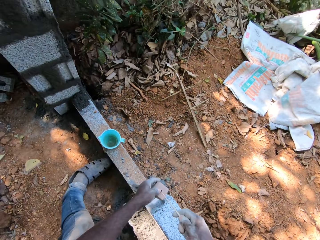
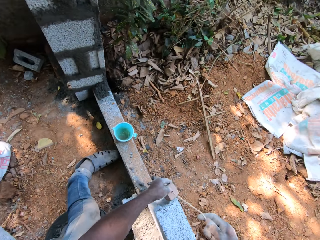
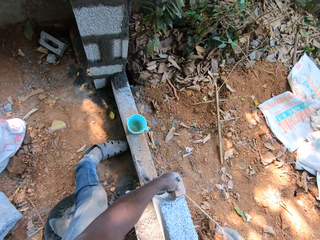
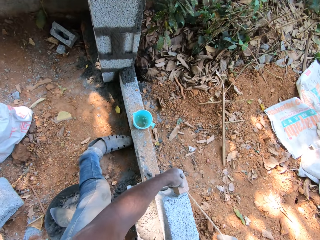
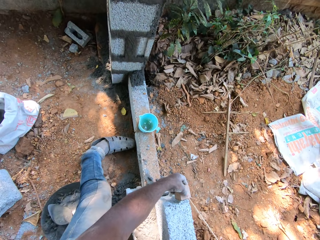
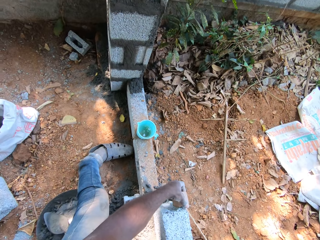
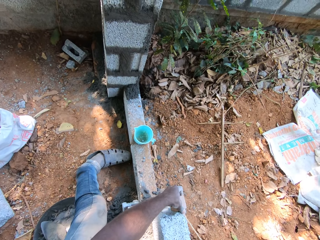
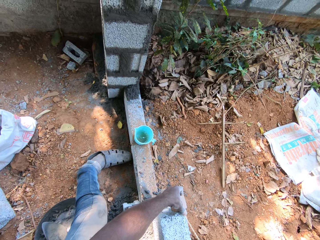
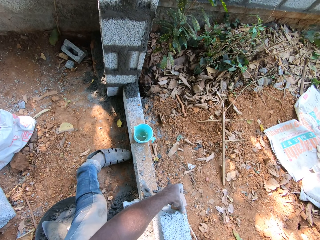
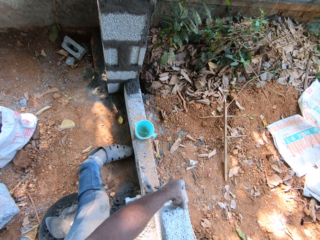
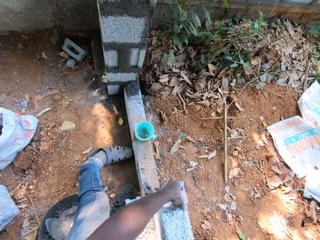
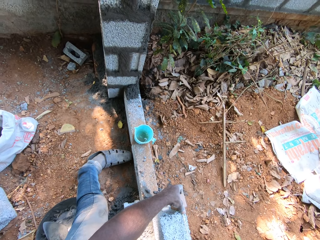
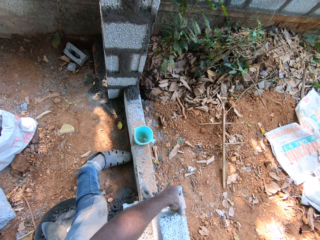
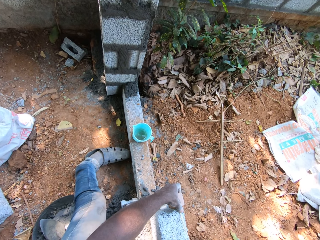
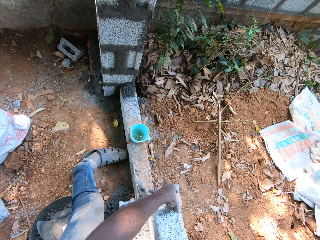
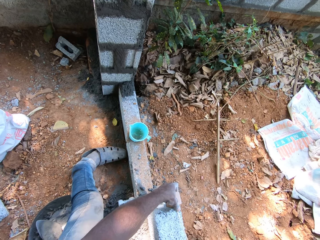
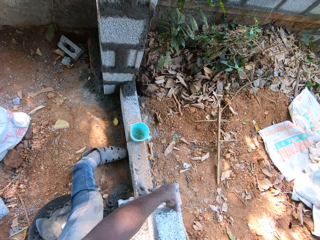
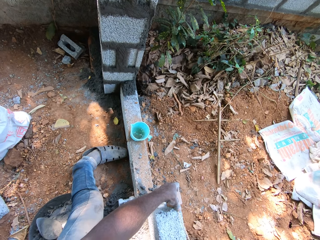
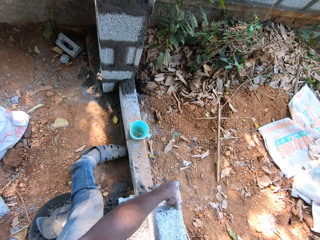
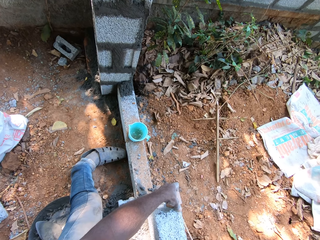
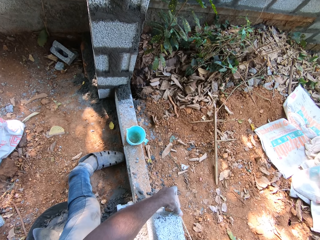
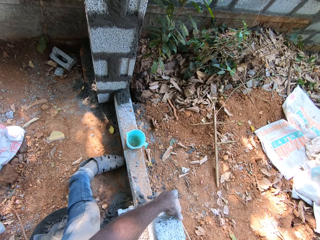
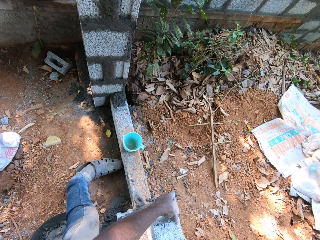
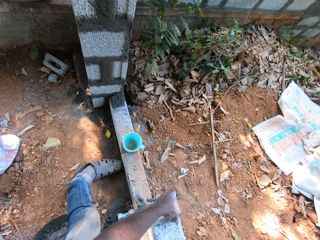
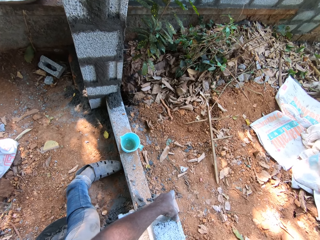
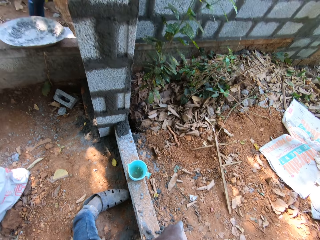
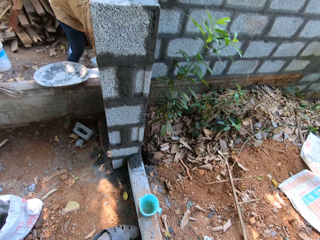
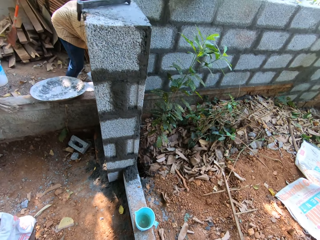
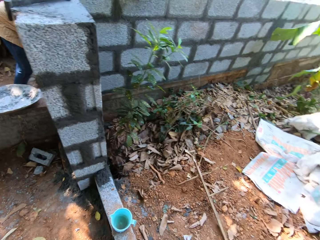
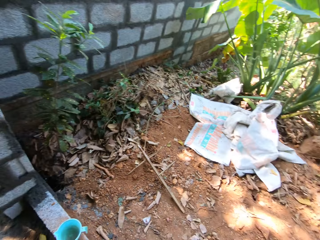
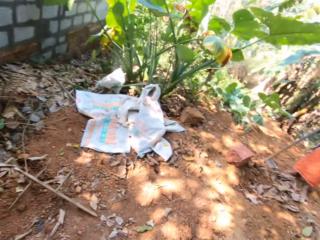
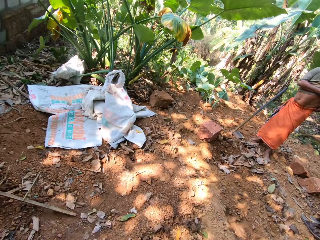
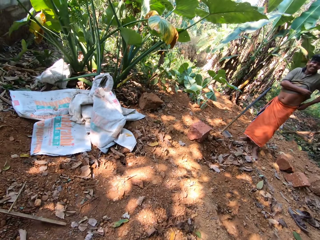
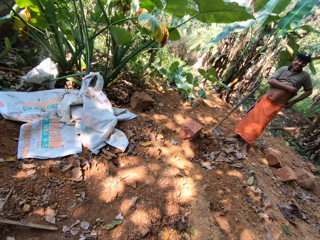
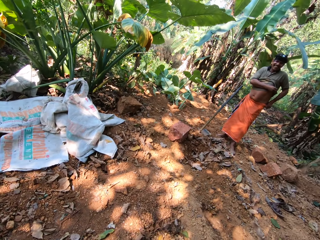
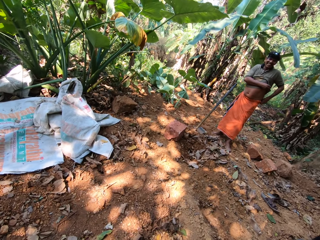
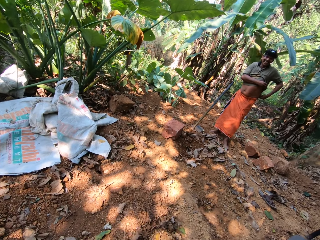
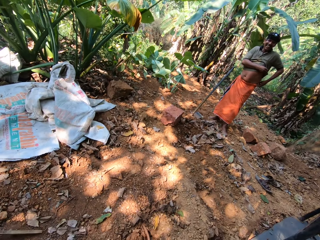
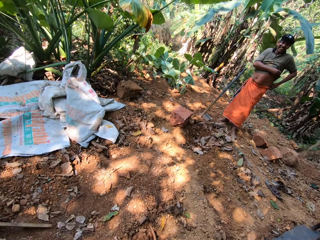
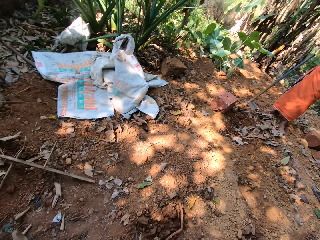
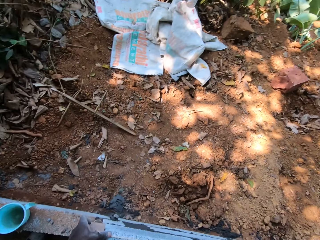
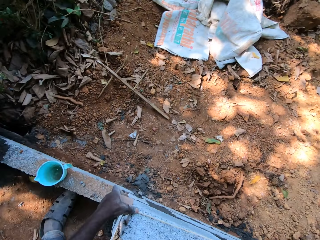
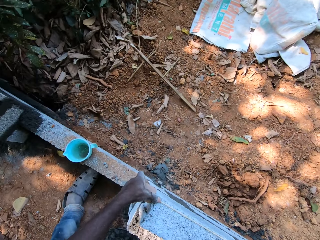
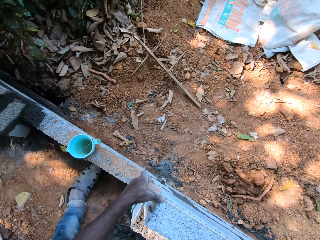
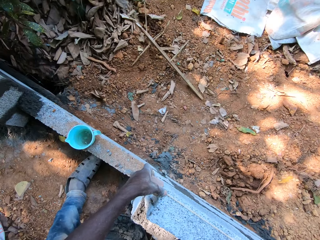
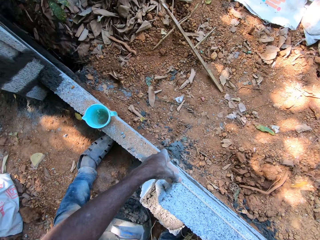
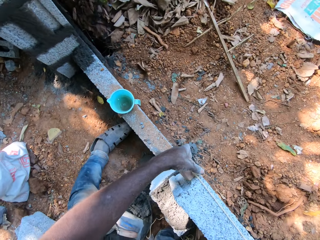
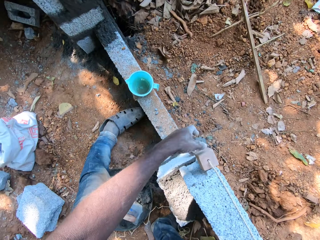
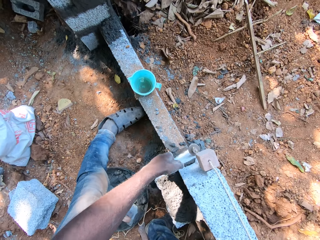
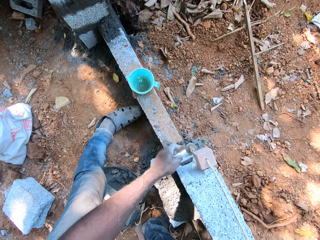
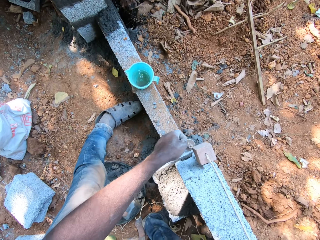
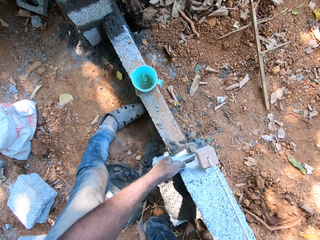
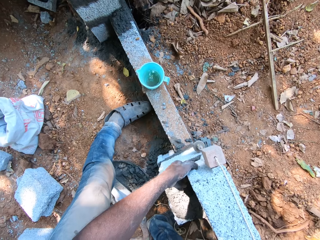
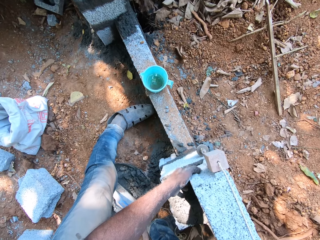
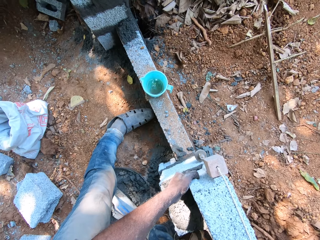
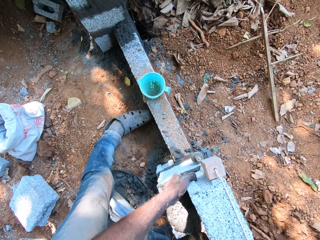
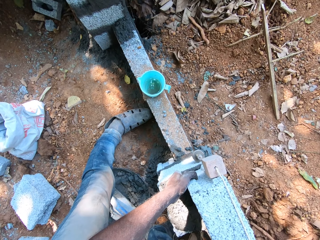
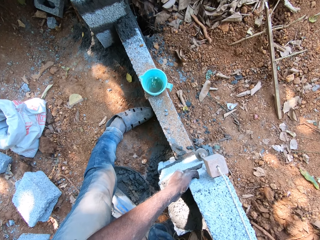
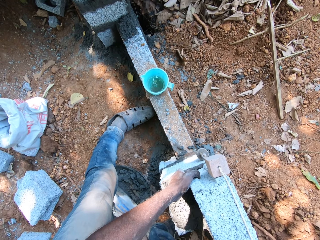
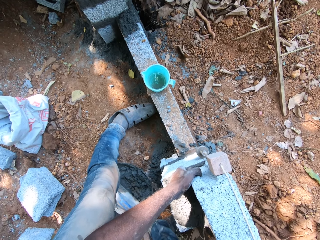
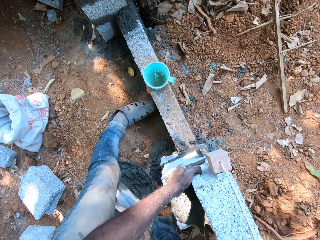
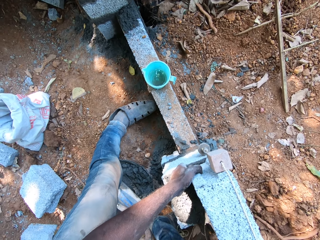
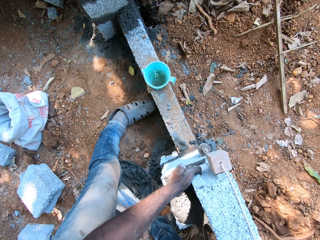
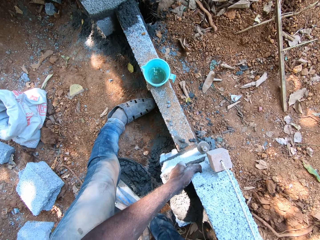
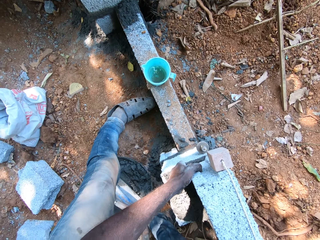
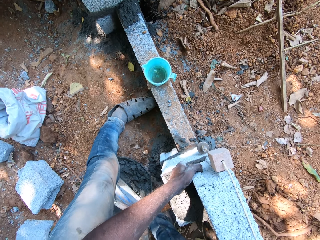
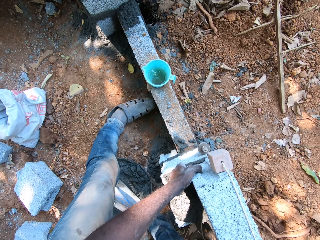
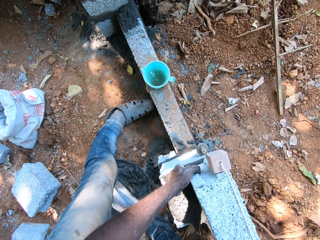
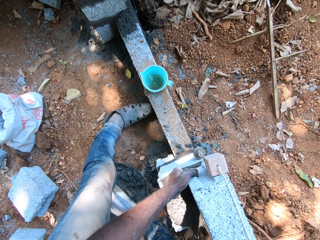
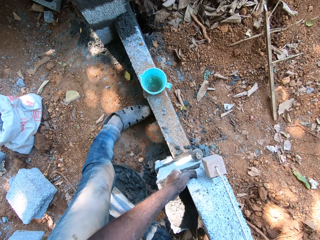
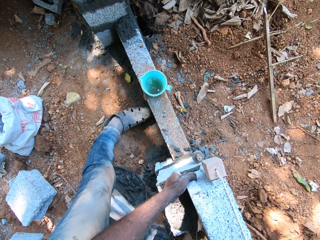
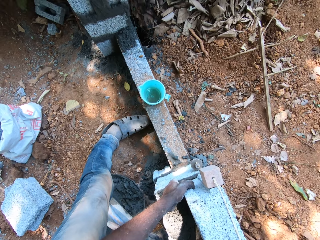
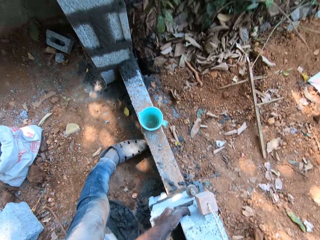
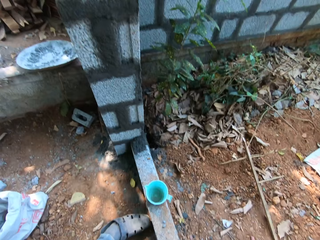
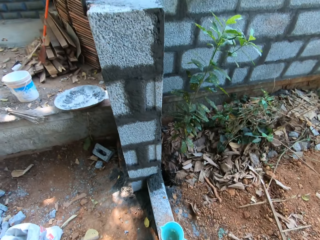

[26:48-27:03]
The camera wearer sets the plumbing rope in his hands on the fence. He adjusts the block on the fence with his left hand.

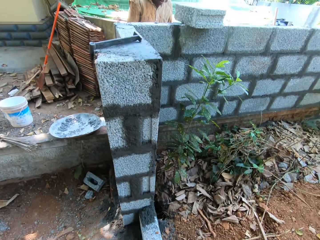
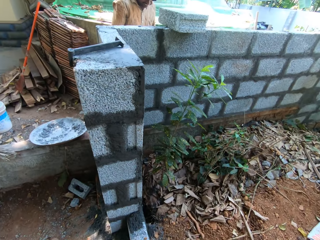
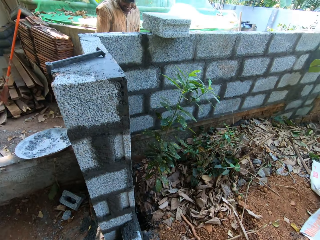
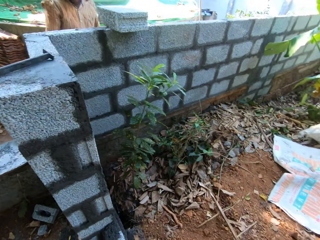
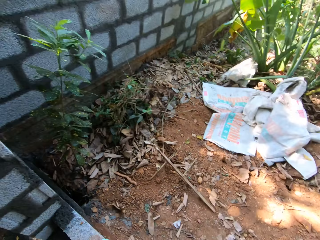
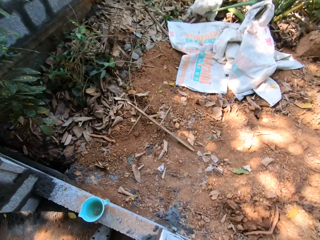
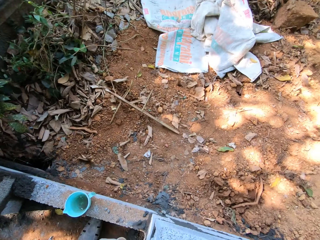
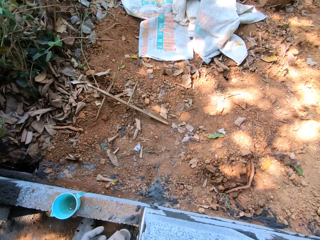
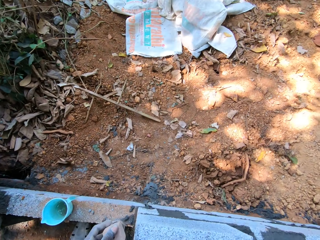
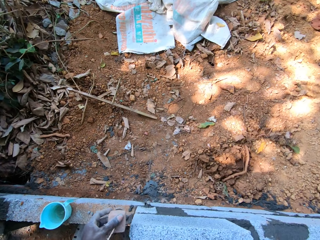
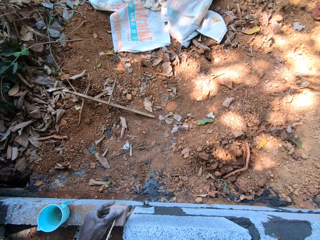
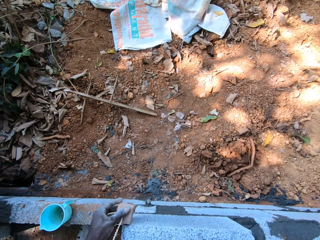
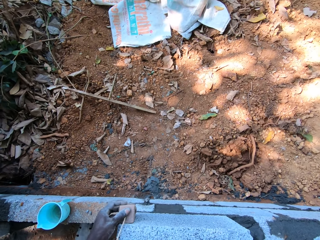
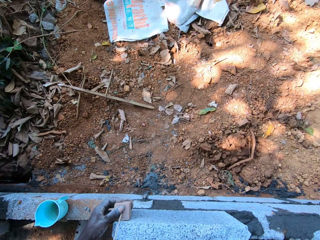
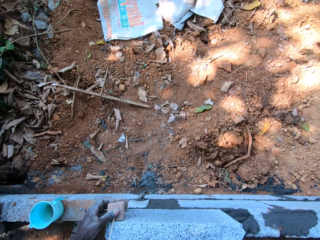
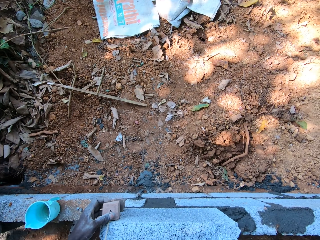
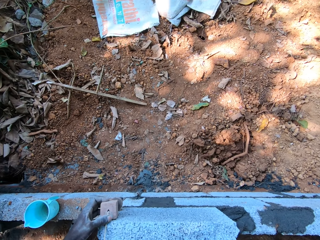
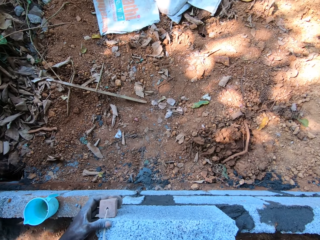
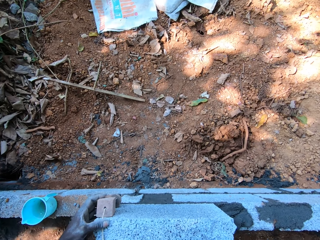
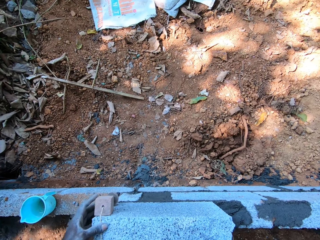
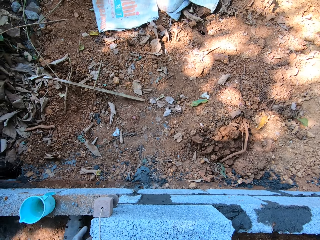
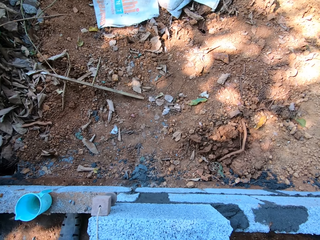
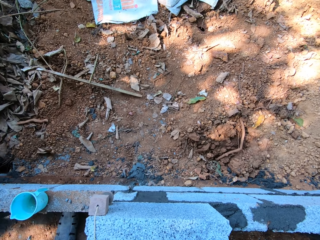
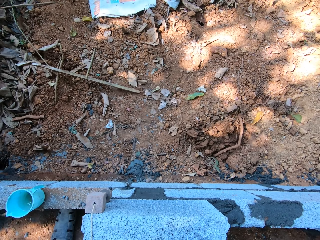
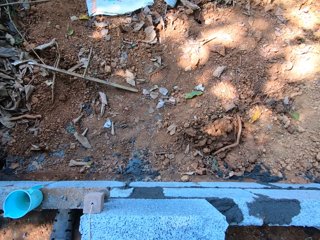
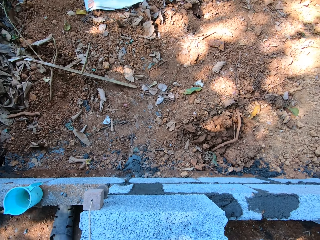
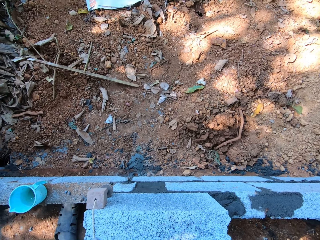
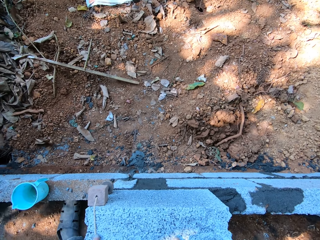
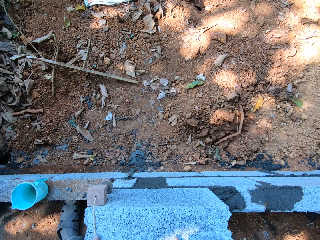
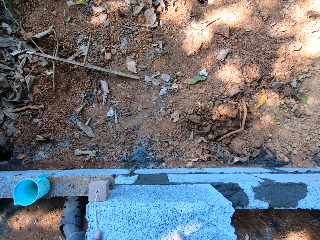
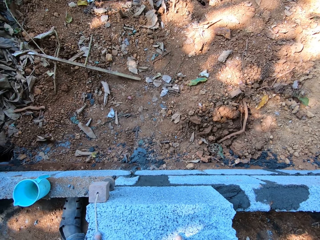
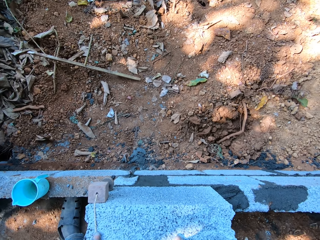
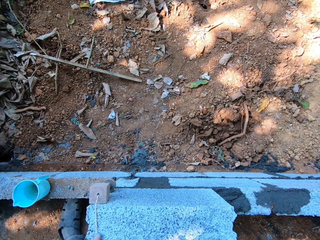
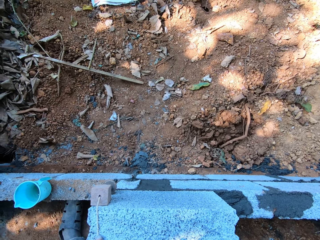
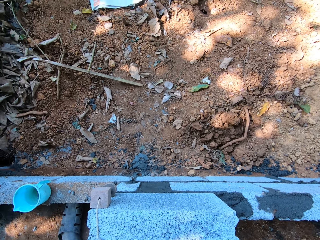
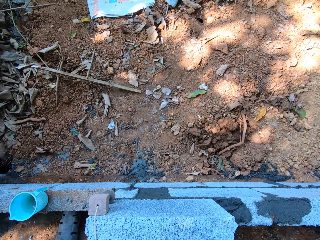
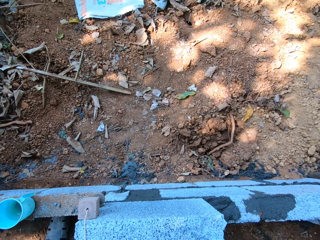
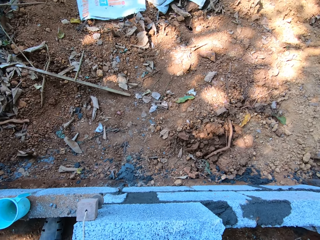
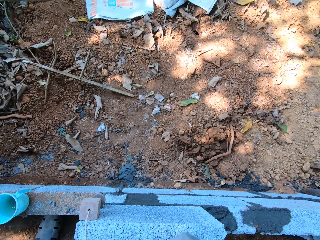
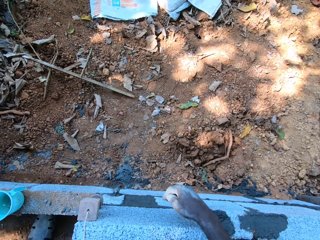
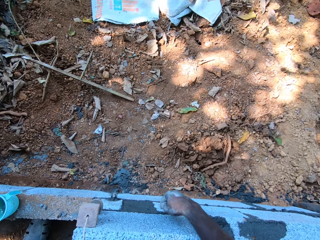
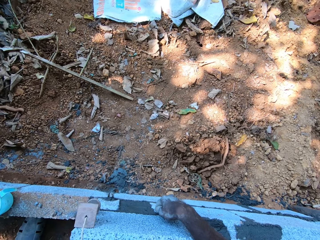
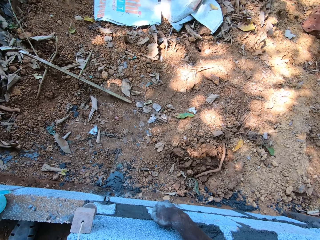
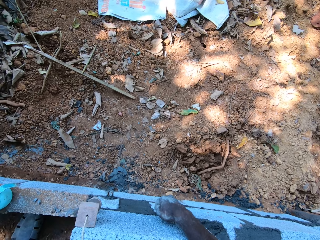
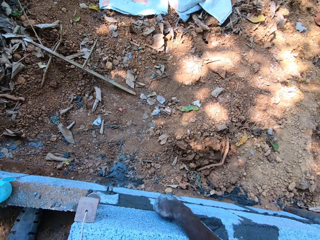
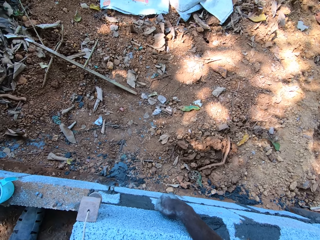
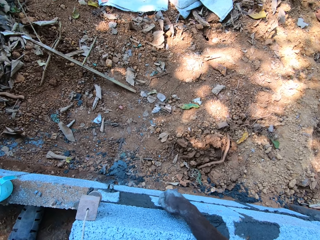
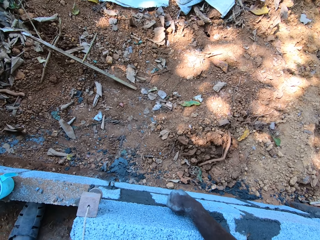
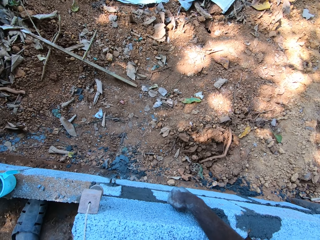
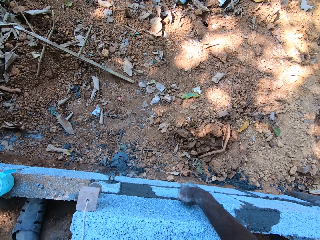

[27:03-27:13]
The camera wearer sets the plumbing rope on the fence with his hands. He adjusts the block on the fence with his right hand.
